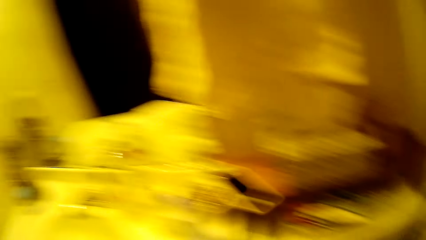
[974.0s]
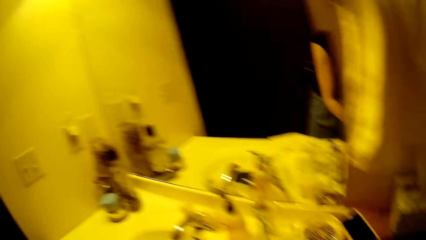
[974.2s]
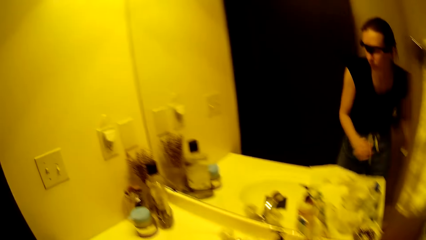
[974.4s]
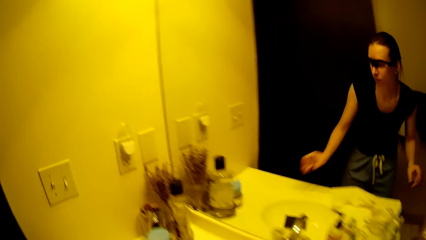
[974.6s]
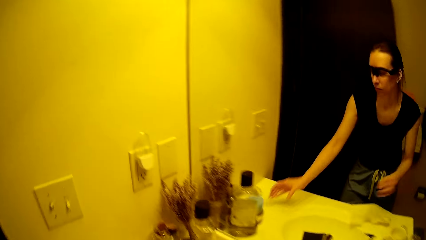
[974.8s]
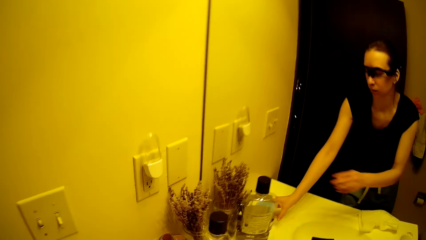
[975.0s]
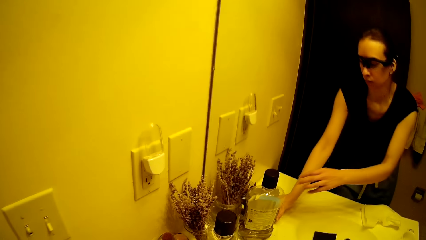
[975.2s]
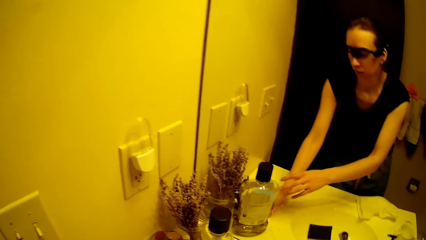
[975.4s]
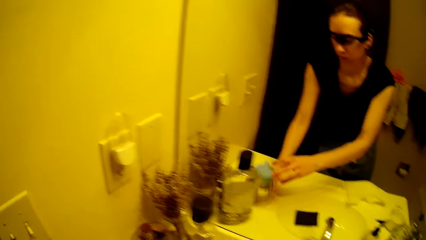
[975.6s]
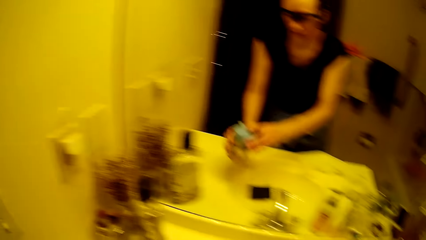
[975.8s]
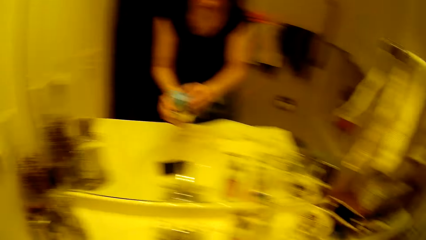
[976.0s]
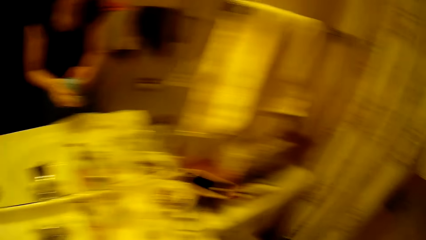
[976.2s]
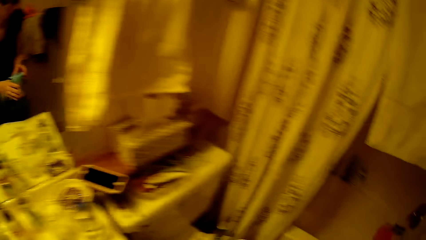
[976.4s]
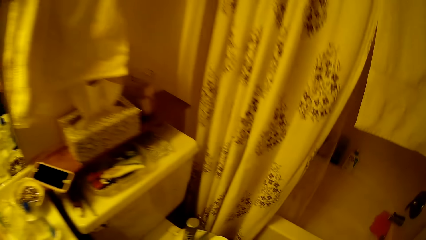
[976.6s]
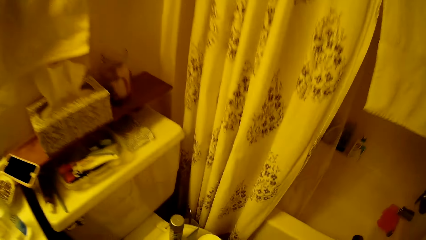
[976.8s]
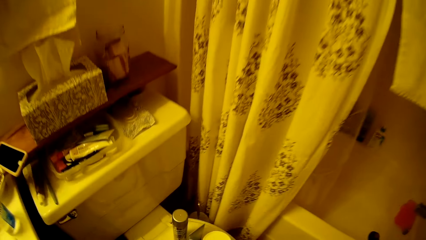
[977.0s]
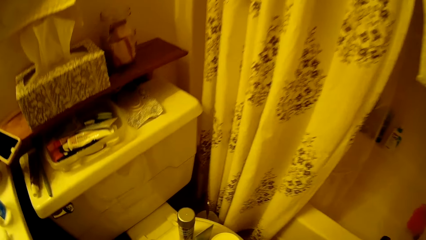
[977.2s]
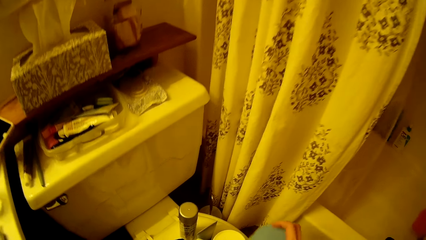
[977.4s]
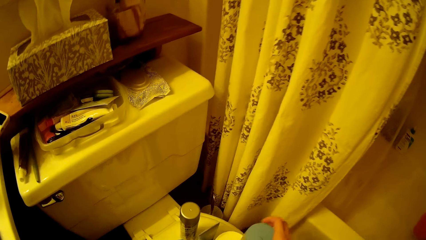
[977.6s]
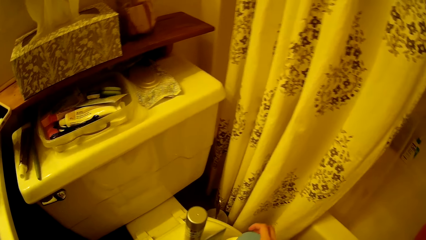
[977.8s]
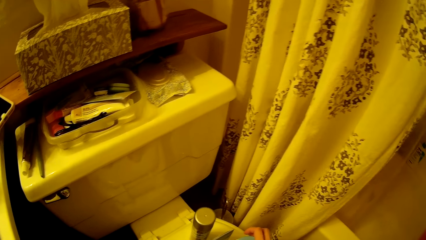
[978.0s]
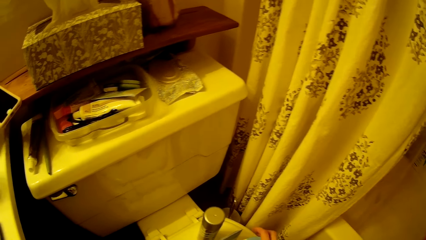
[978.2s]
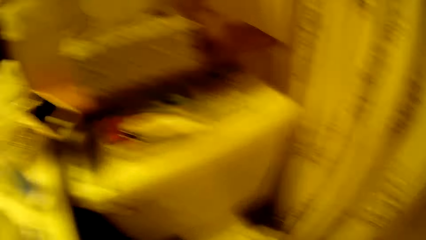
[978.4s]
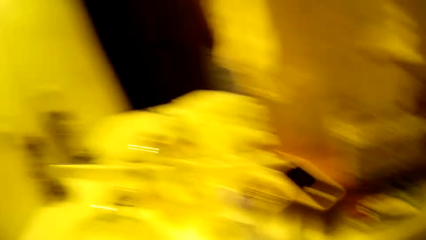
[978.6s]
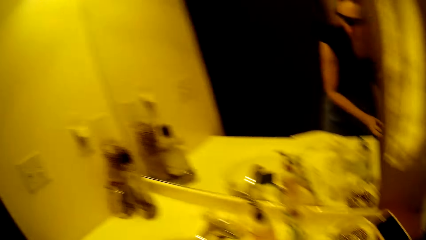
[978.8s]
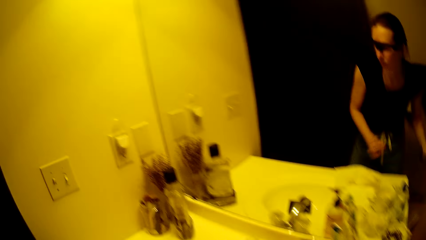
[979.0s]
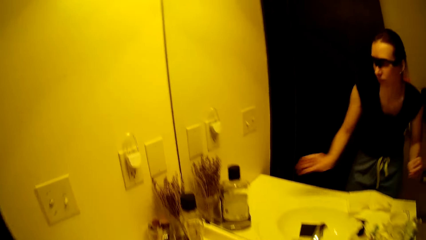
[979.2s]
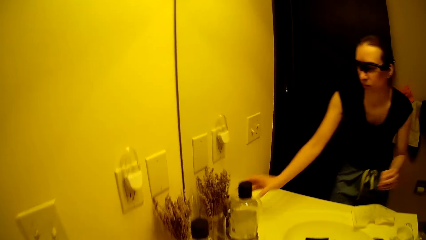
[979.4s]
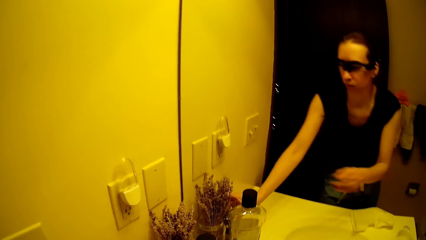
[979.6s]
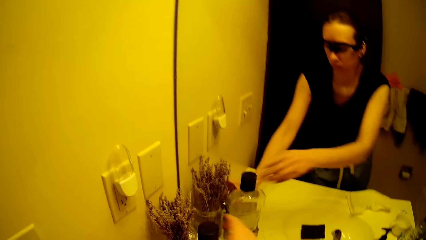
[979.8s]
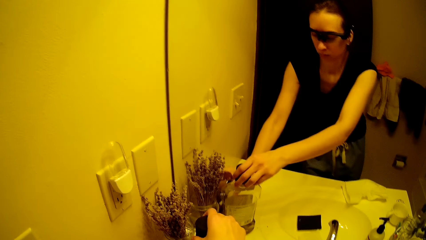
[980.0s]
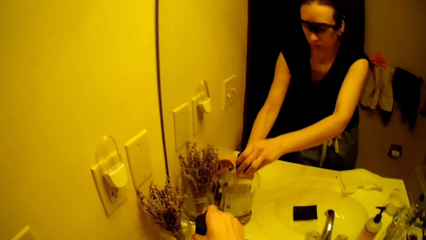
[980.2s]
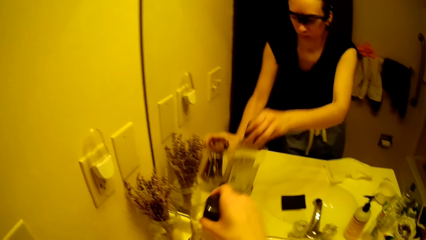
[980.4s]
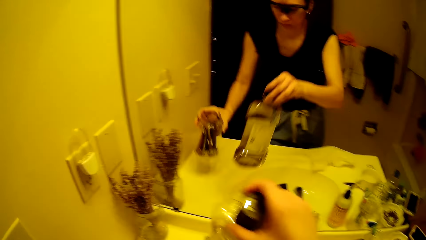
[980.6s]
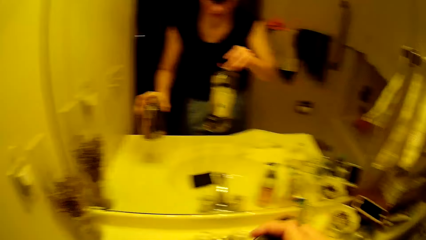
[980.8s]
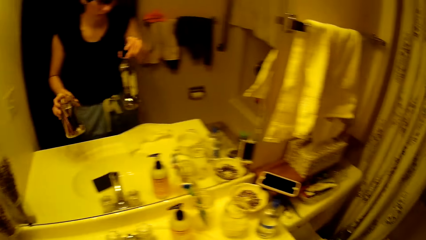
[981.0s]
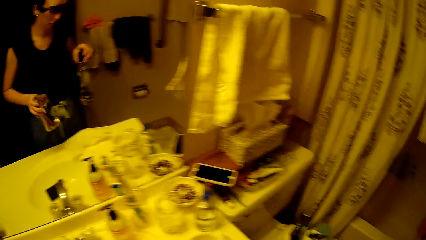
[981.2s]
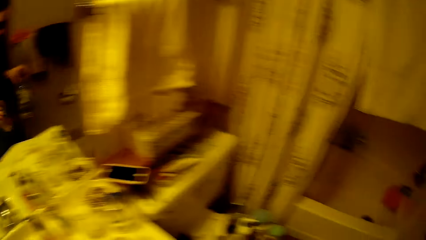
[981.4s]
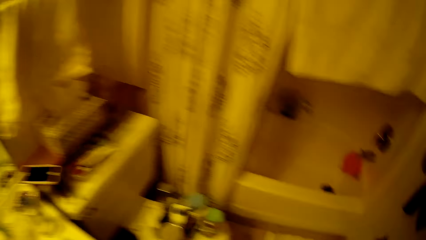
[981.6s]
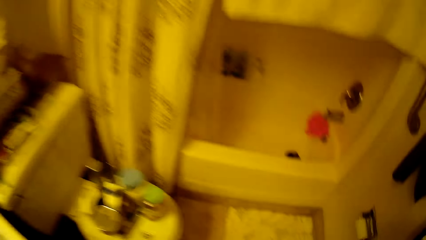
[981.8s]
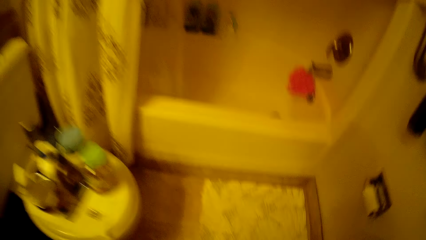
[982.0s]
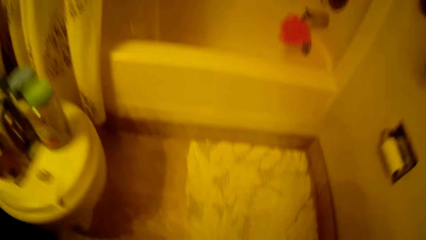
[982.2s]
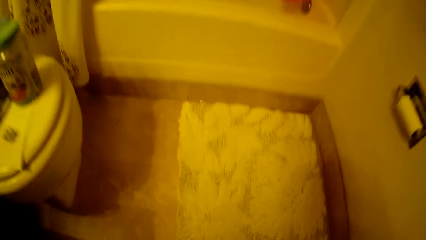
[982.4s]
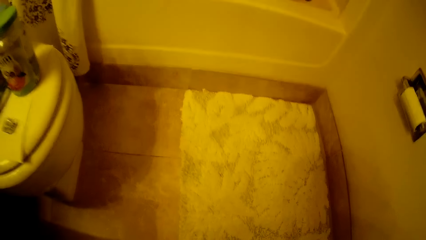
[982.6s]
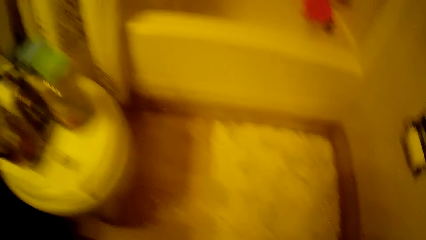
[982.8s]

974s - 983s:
The camera wearer takes a bottle from the sink with both hands. She takes a bottle of perfume from the sink with her left hand. She takes a bottle of mouthwash from the sink with her right hand.

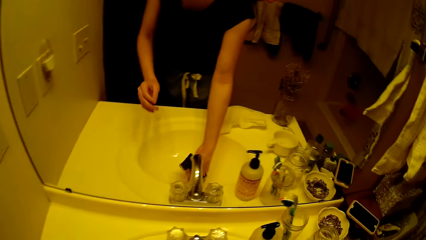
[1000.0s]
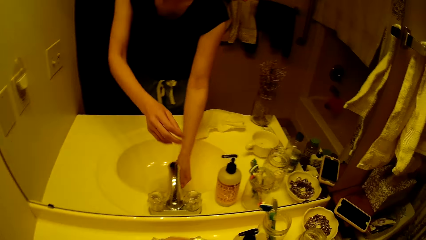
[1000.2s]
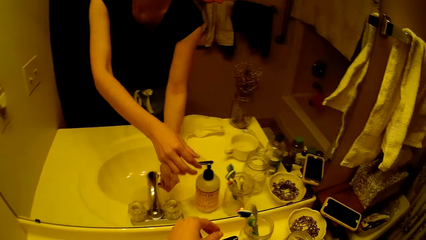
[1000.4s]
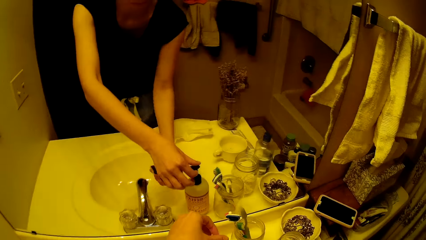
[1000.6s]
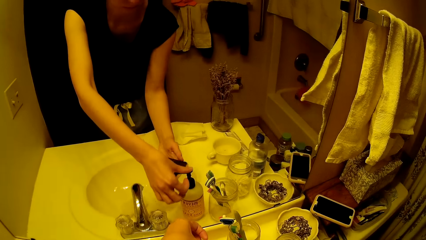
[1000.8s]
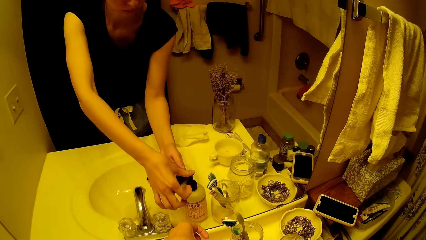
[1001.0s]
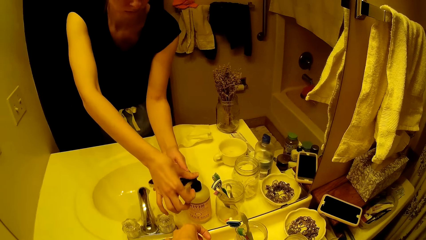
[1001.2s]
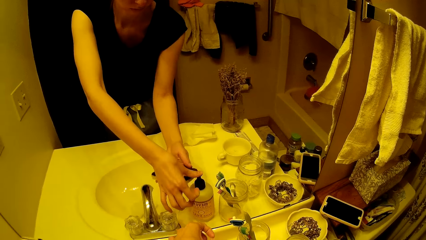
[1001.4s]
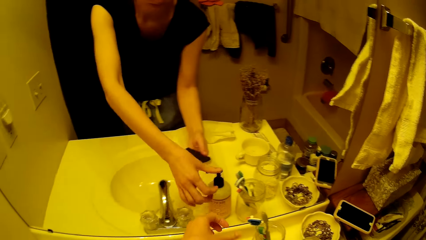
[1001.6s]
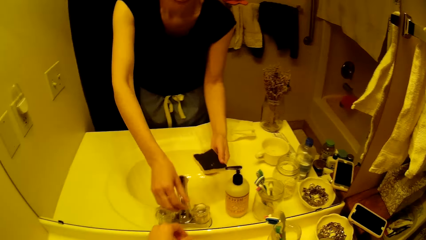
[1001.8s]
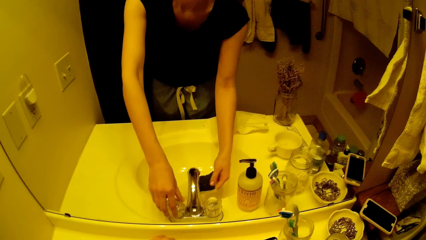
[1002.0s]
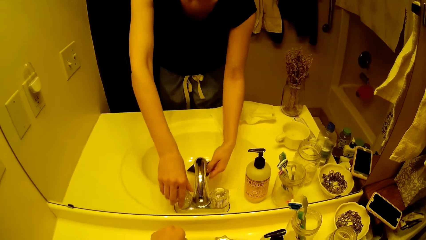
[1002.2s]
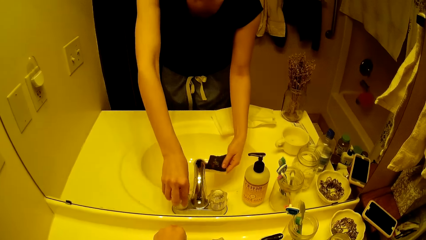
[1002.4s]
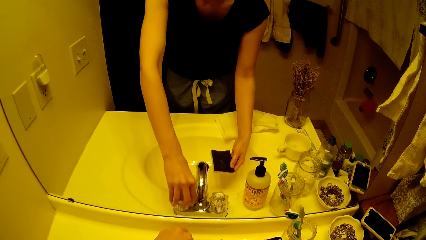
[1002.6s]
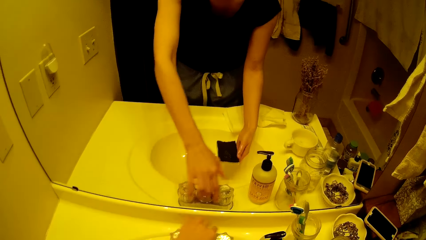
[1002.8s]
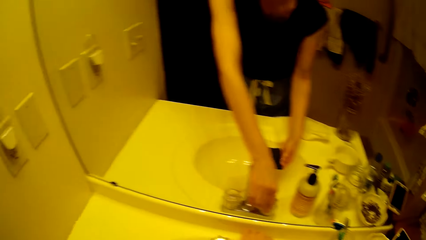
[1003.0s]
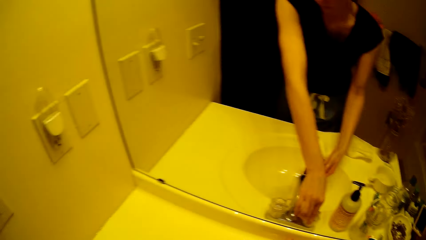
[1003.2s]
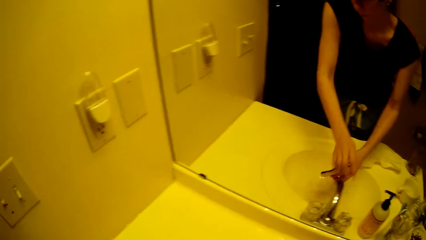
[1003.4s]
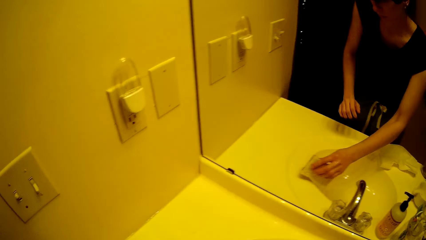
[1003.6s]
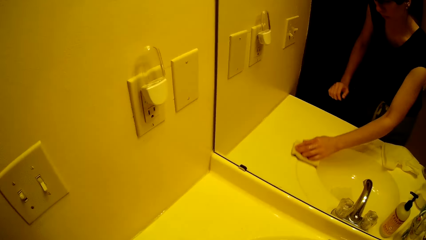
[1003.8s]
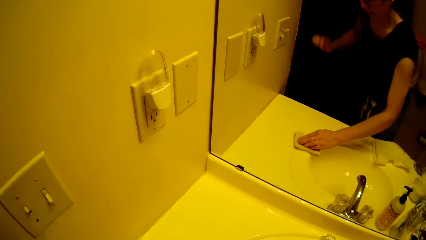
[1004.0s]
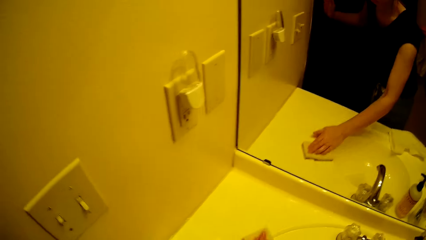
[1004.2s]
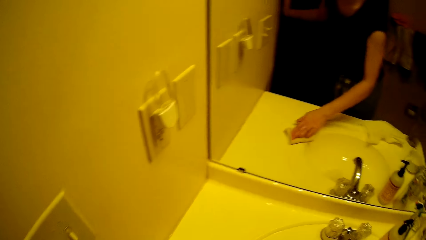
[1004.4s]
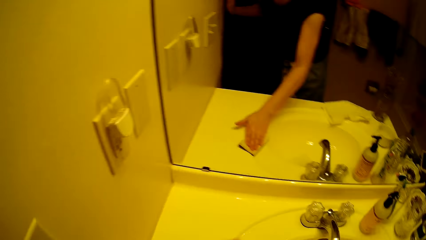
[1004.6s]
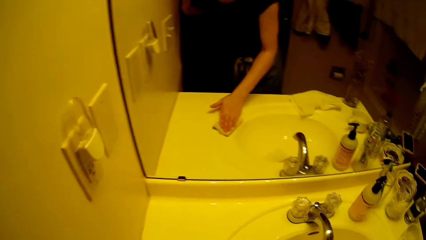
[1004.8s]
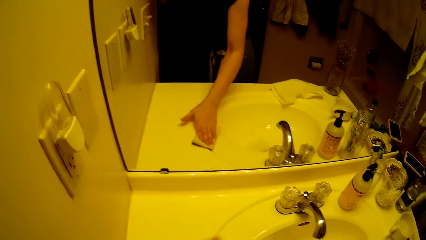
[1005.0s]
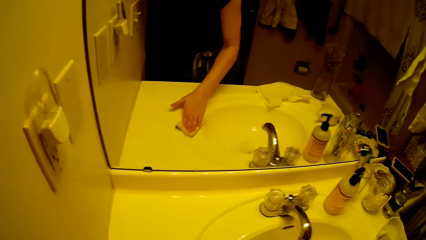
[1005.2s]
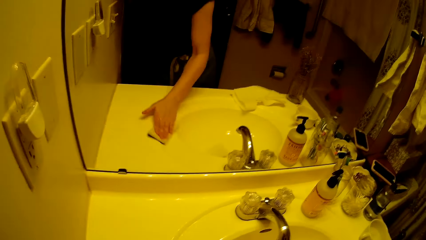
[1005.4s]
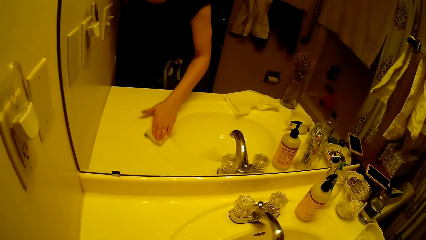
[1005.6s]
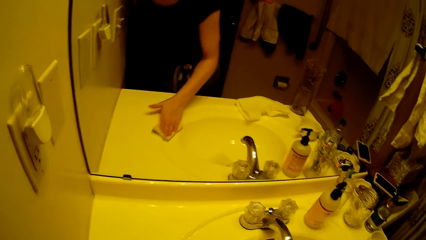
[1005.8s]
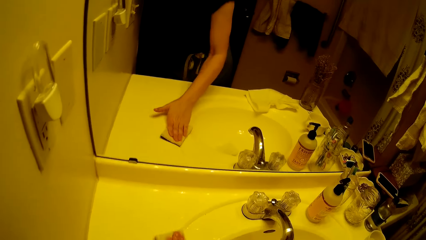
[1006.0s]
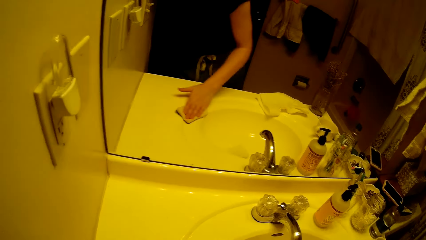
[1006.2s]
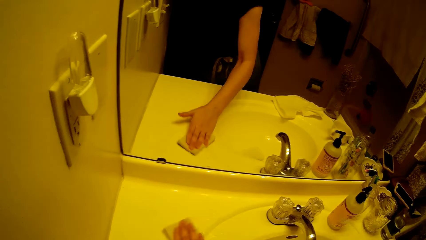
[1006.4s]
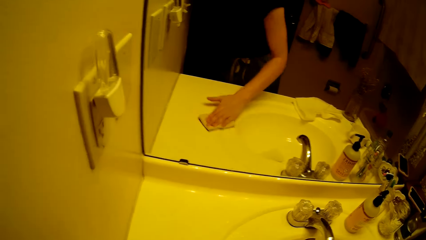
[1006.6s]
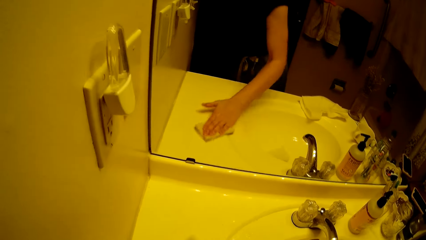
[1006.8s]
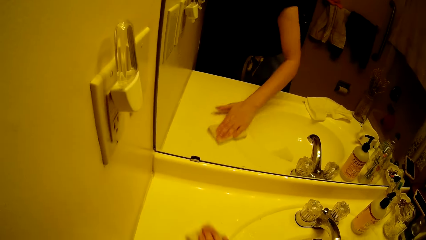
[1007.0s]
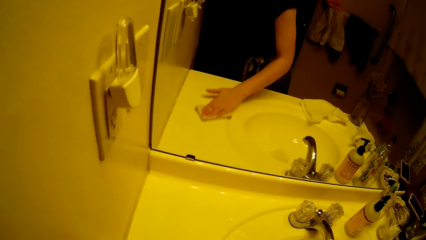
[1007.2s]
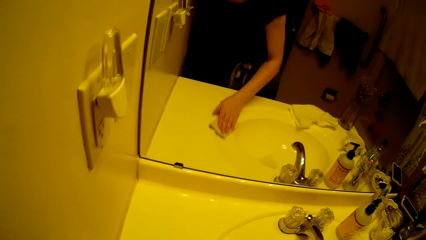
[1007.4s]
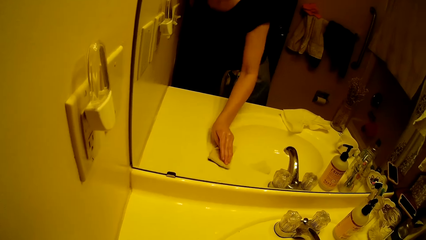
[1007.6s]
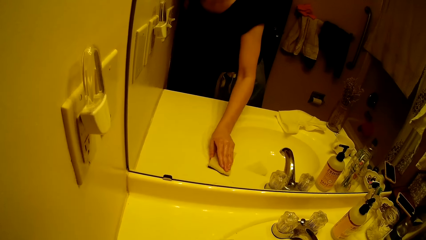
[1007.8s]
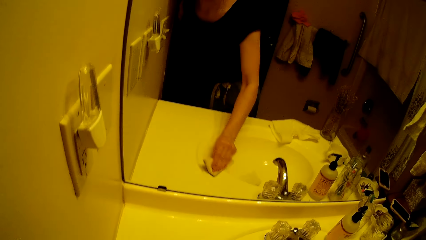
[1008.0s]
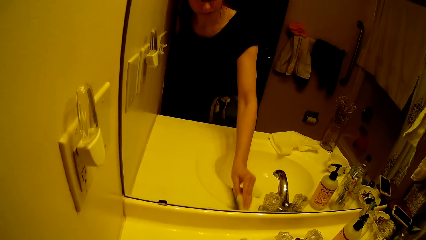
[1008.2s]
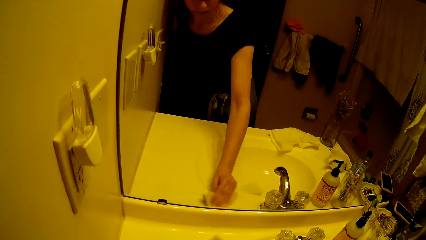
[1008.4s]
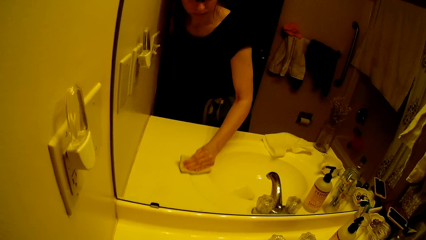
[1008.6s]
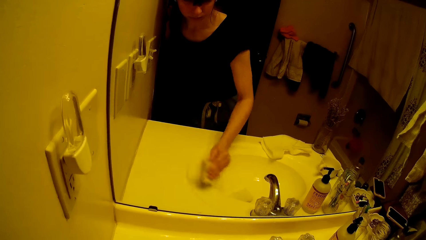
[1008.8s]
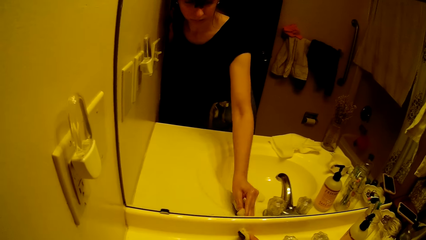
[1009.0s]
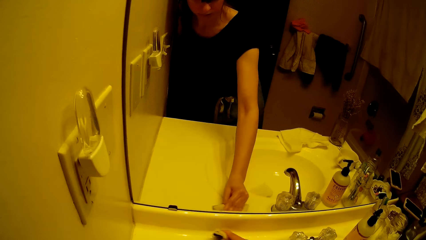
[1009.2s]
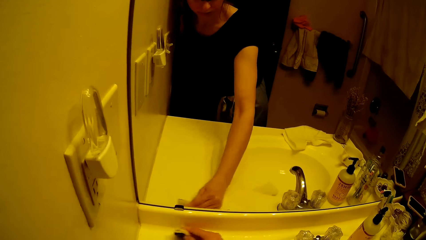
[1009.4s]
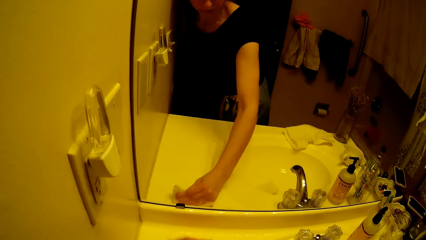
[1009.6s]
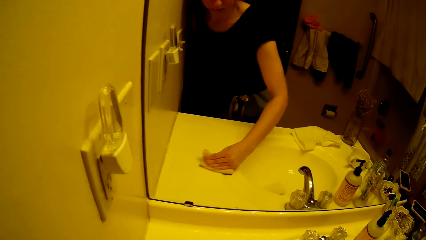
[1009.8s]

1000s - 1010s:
The camera wearer rinses the sponge under the running tap water with her right hand. She puts soap from a bottle of soap on the sponge with her left hand. She adjusts the tap with her left hand. She washes the other side of the sink with the sponge in her right hand.
